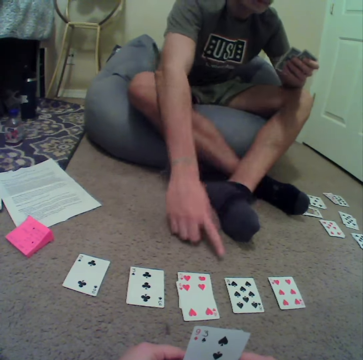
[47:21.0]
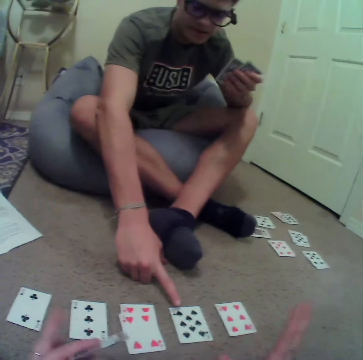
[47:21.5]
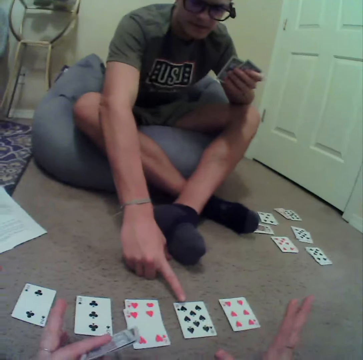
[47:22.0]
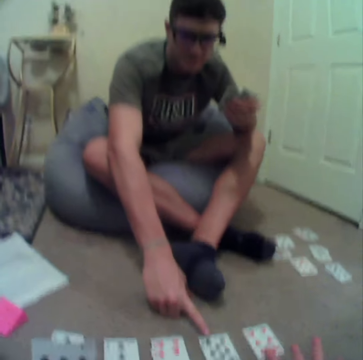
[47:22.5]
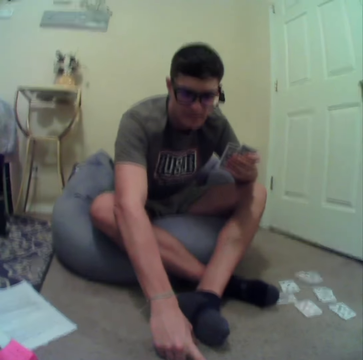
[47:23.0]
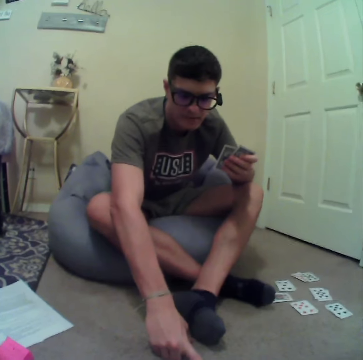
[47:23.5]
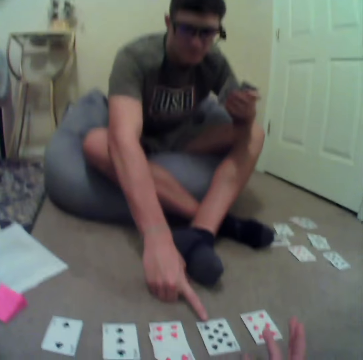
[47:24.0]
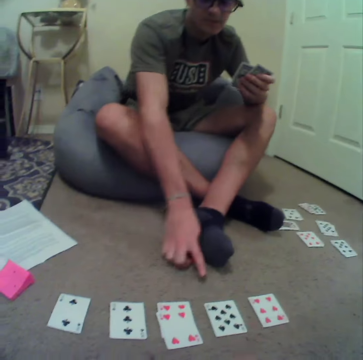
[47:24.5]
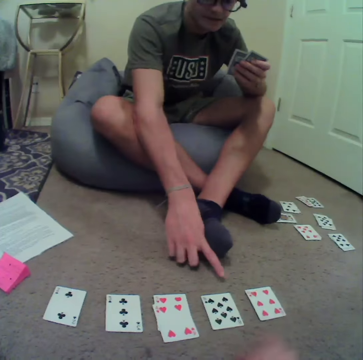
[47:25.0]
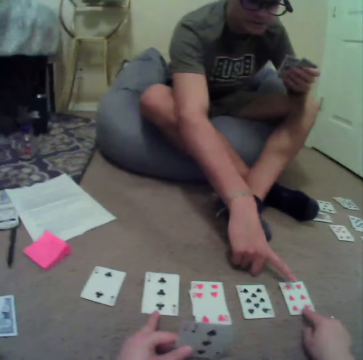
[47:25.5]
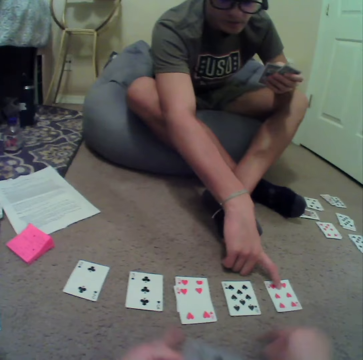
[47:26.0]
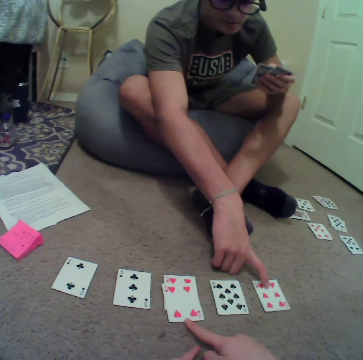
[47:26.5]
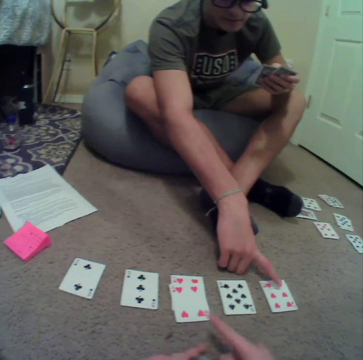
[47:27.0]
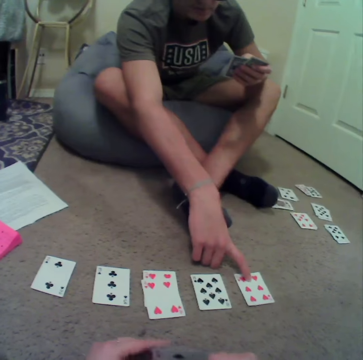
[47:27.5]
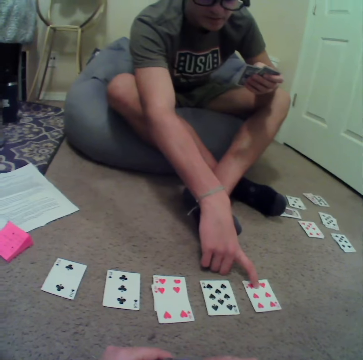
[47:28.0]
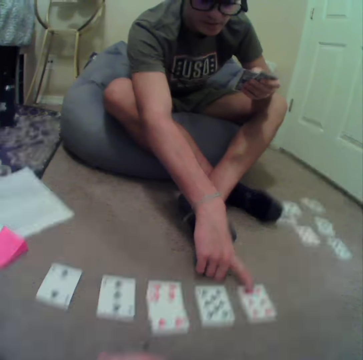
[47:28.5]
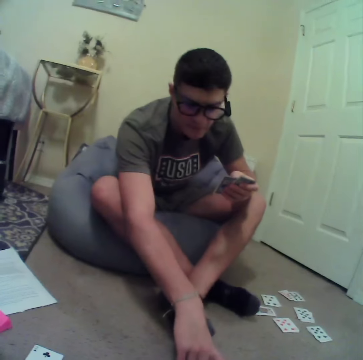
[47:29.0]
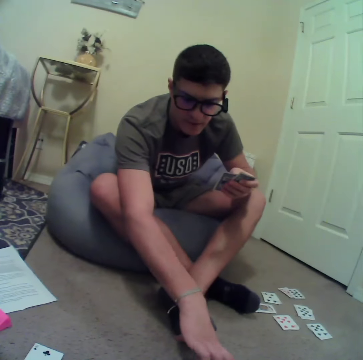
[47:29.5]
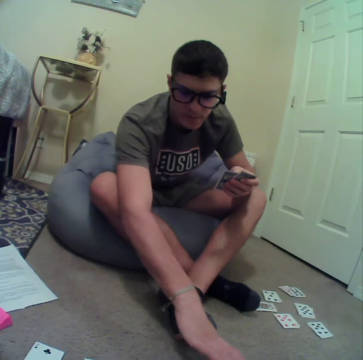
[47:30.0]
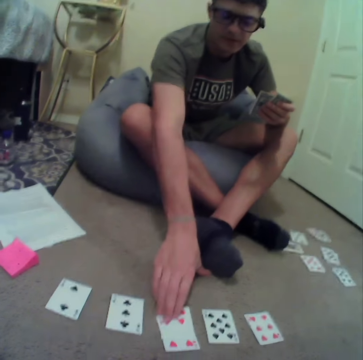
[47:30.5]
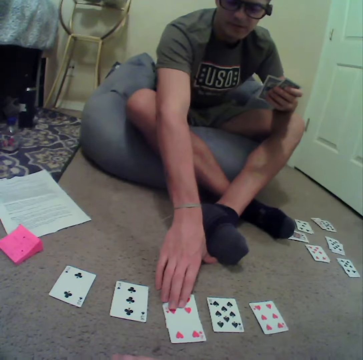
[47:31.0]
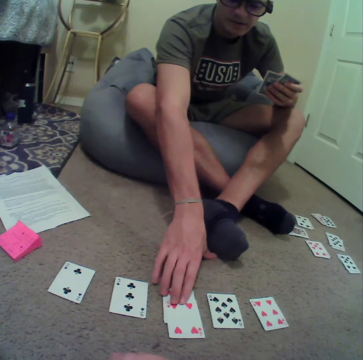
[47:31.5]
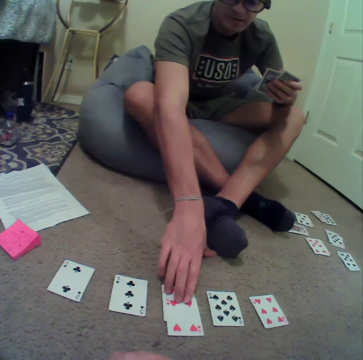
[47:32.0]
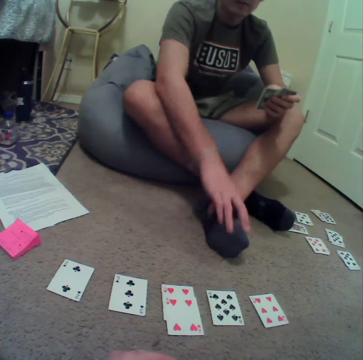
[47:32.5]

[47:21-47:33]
The camera wearer turns to the side. They play cards in the room. A man holds playing cards. The camera wearer turns to the side. The man holds the playing cards on the floor. The camera wearer turns to the side. The man holds the playing cards on the floor.

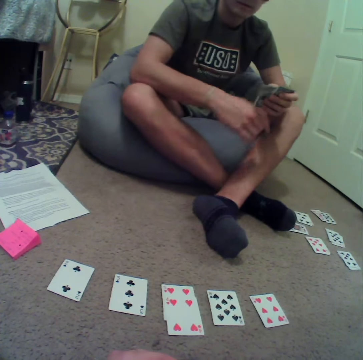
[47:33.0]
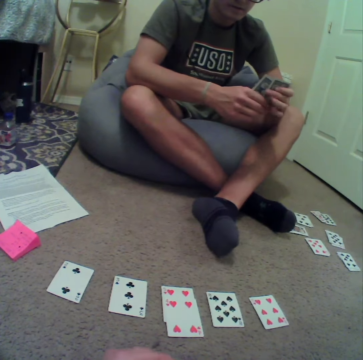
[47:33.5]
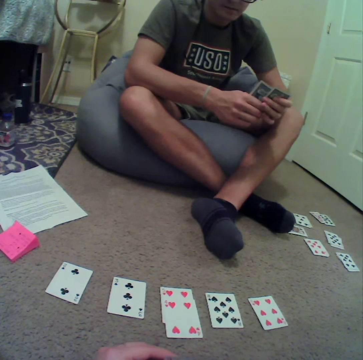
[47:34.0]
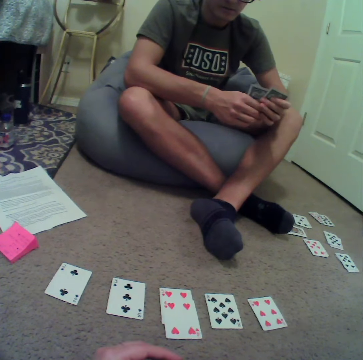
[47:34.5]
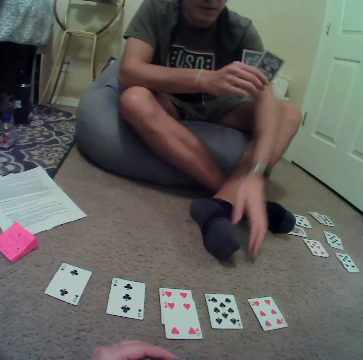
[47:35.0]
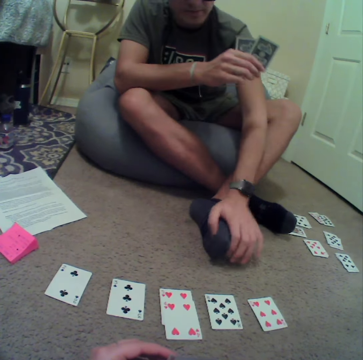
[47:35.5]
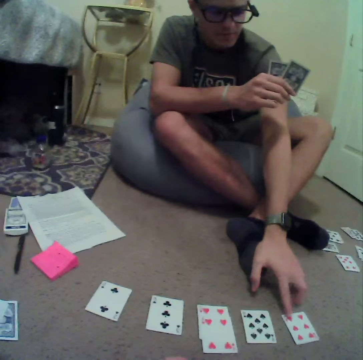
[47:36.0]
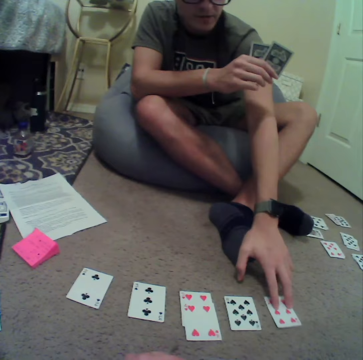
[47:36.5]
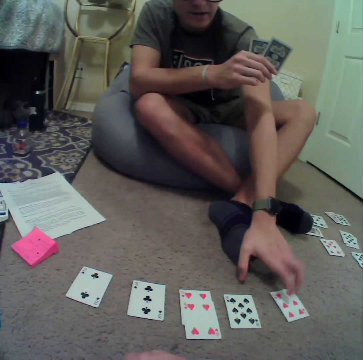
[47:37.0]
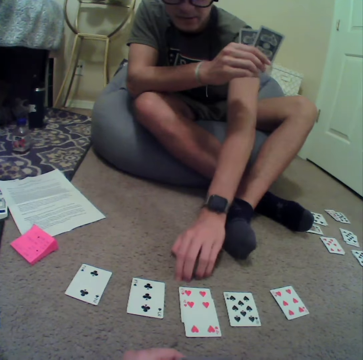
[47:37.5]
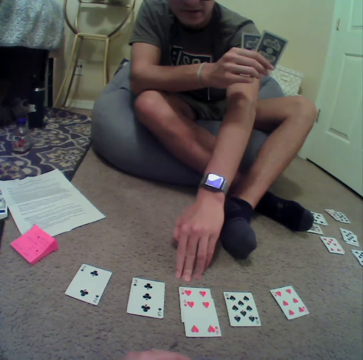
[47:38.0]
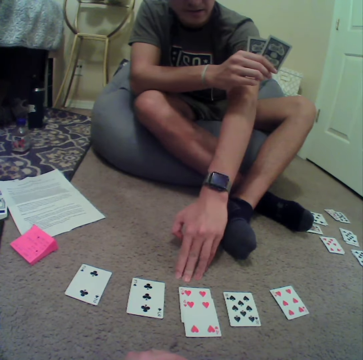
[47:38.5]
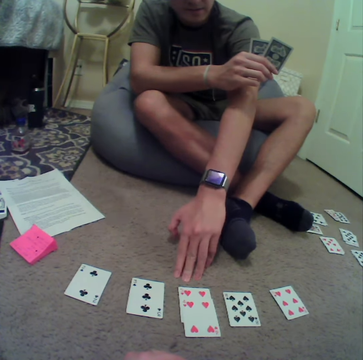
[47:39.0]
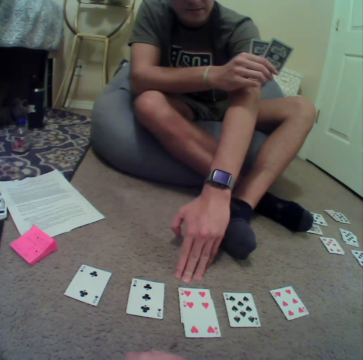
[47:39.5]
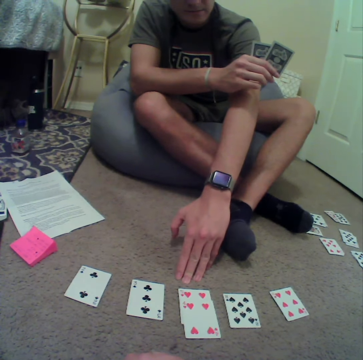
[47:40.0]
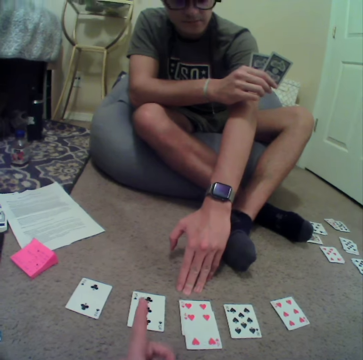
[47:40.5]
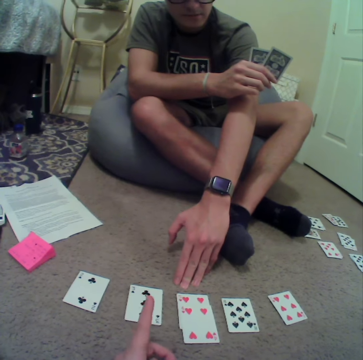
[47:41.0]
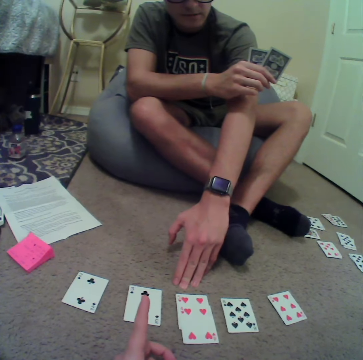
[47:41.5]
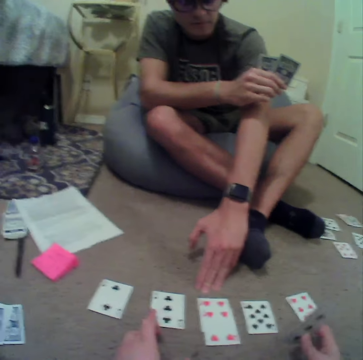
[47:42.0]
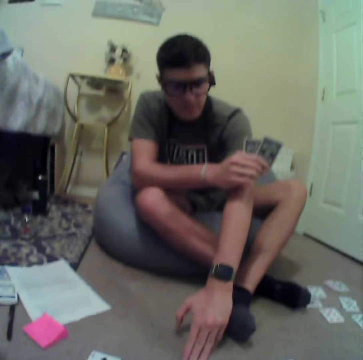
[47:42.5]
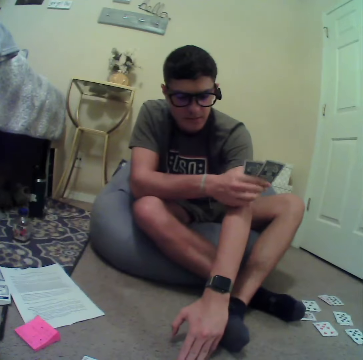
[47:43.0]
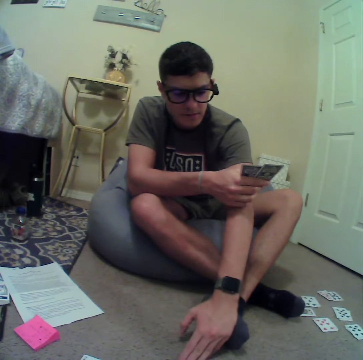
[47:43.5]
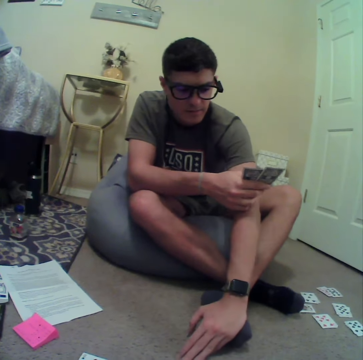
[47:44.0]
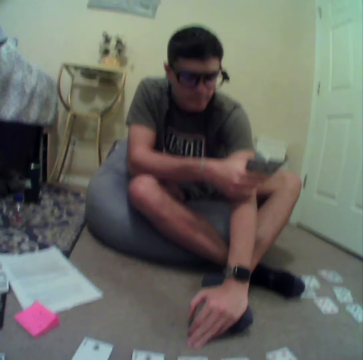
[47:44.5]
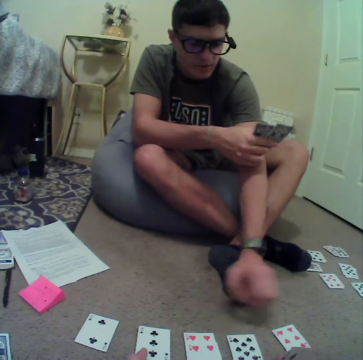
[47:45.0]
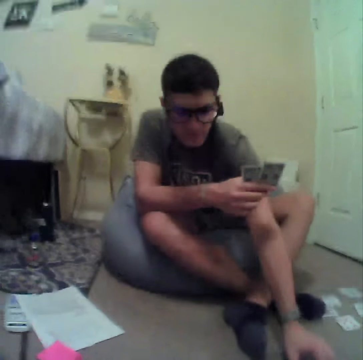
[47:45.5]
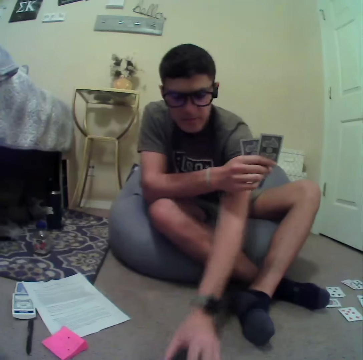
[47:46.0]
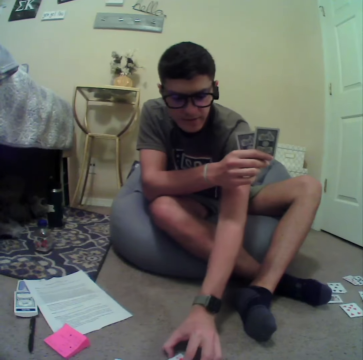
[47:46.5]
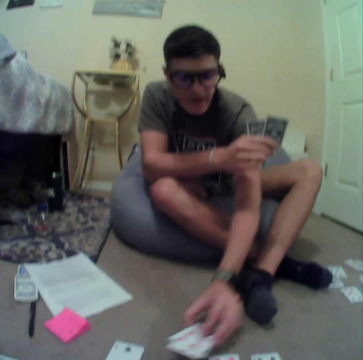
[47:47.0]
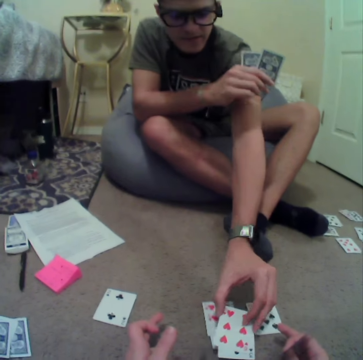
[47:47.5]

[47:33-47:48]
A man holds playing cards. The man holds the playing cards on the floor. The camera wearer turns to the side. The man holds the playing cards on the floor.

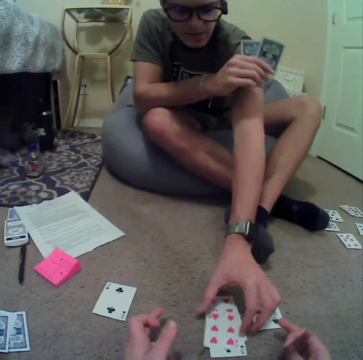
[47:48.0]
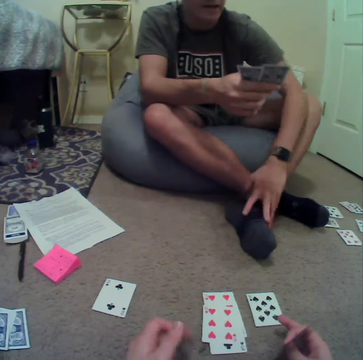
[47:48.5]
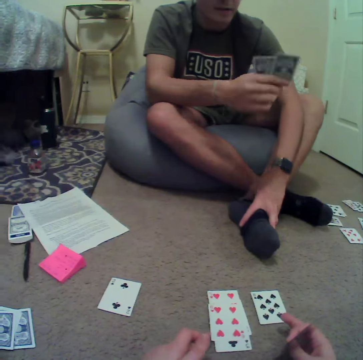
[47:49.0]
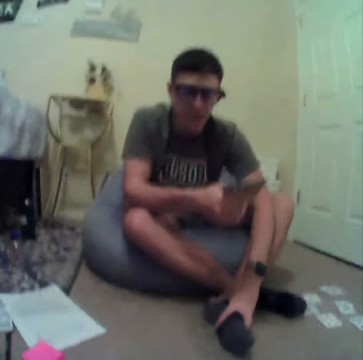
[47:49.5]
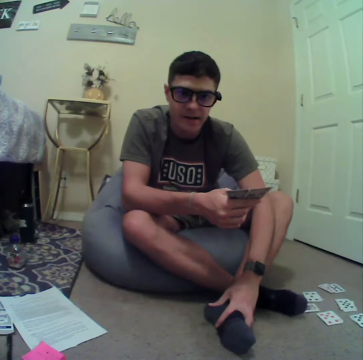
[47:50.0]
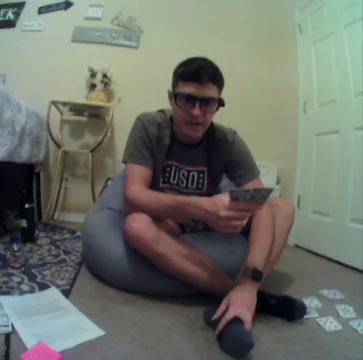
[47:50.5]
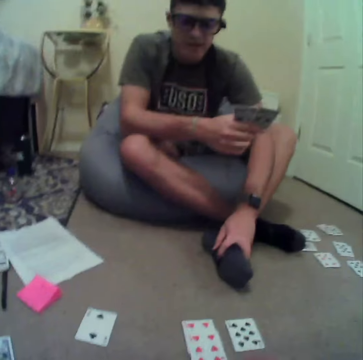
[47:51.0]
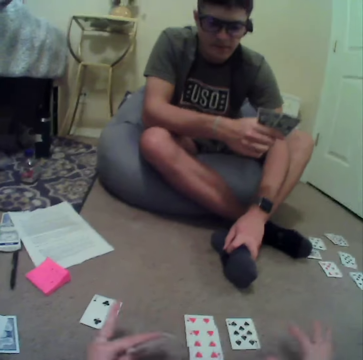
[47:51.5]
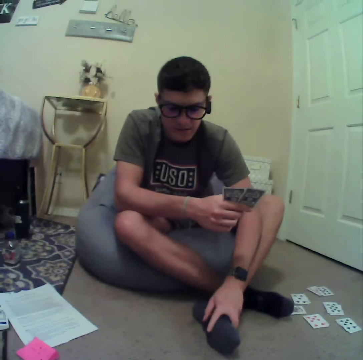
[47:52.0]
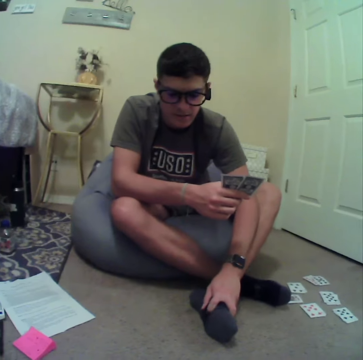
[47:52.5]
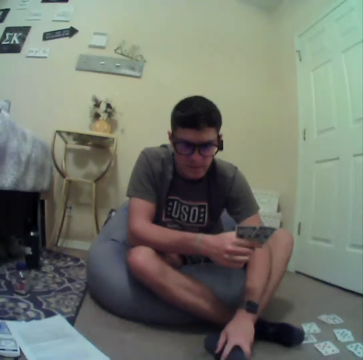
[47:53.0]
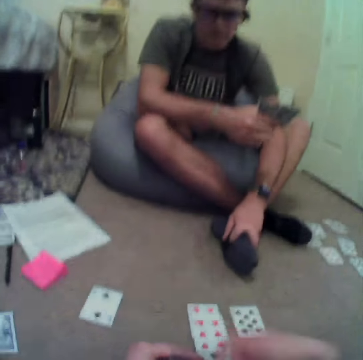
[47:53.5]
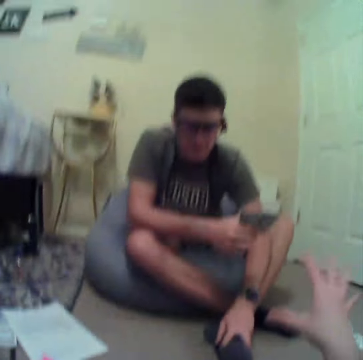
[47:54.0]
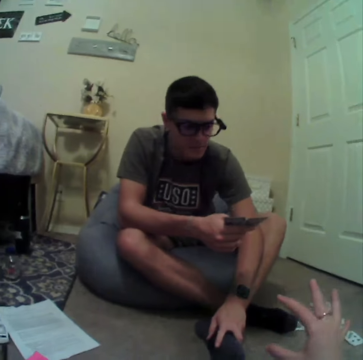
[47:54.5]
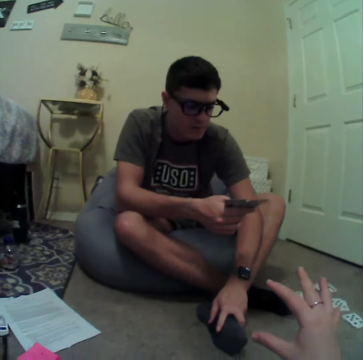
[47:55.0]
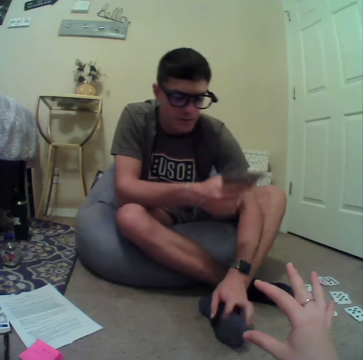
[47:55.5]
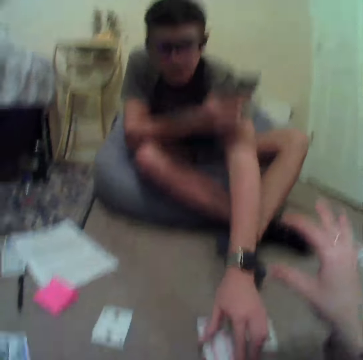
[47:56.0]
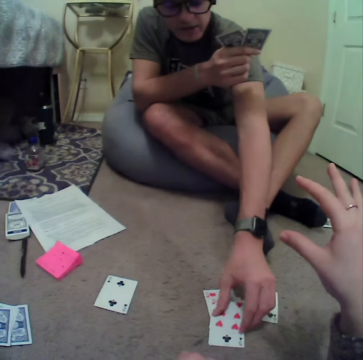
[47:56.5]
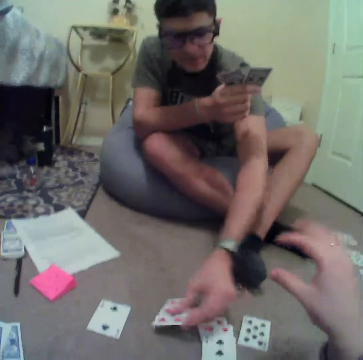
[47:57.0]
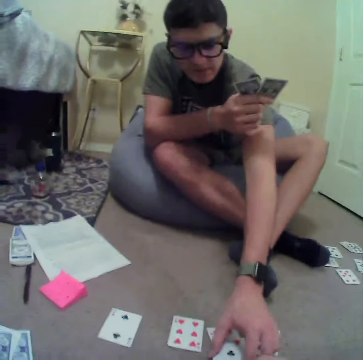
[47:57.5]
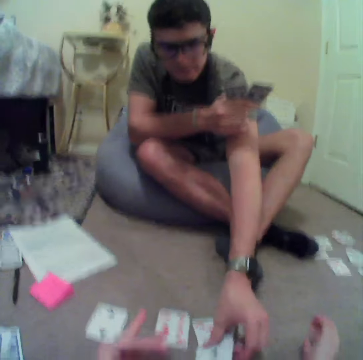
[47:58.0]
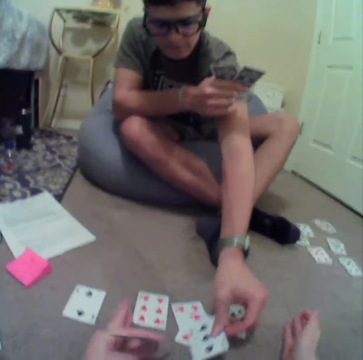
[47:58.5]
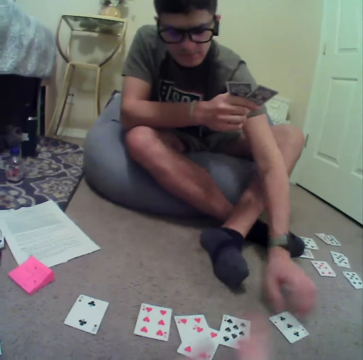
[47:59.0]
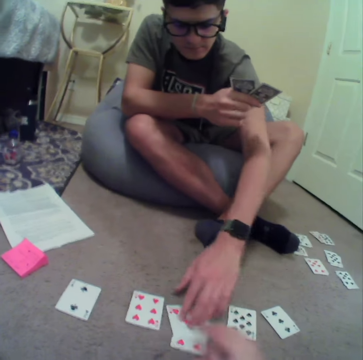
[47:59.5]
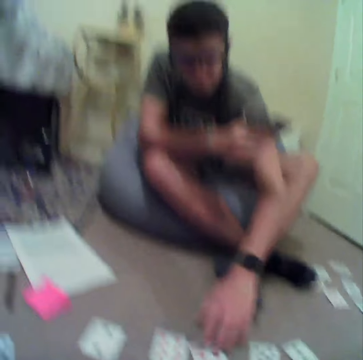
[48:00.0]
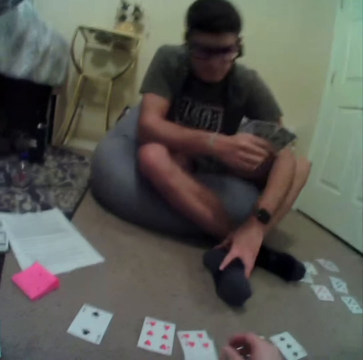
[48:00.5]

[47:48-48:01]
A man holds playing cards. The camera wearer turns to the side. The man holds the playing cards on the floor. The camera wearer turns to the side. The man holds the playing cards on the floor.
